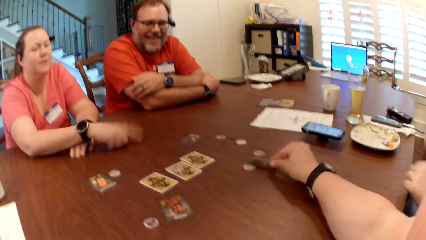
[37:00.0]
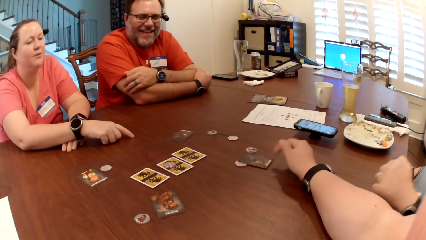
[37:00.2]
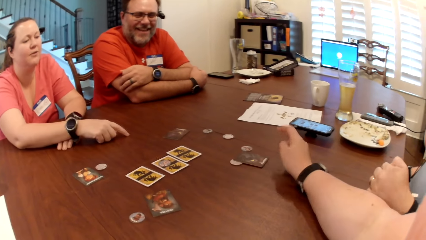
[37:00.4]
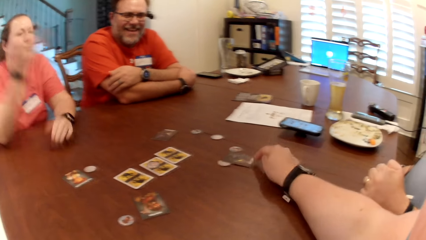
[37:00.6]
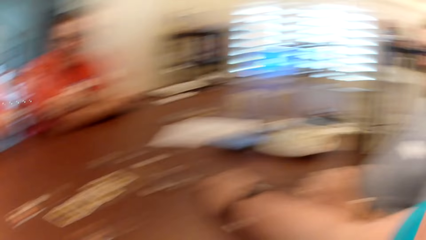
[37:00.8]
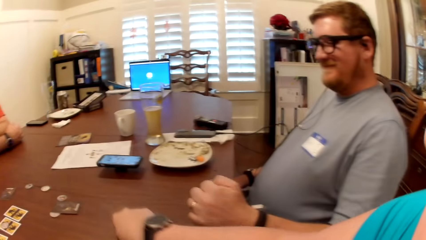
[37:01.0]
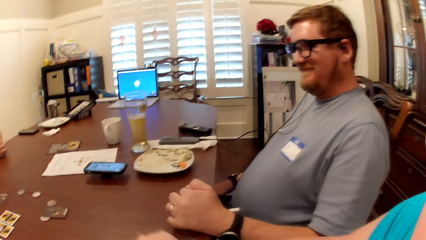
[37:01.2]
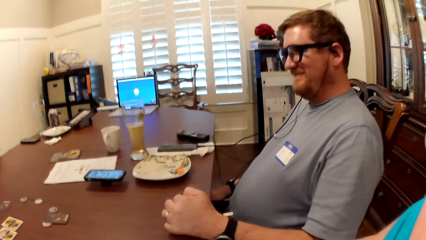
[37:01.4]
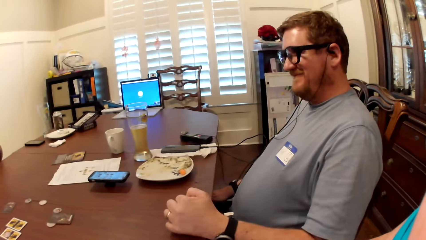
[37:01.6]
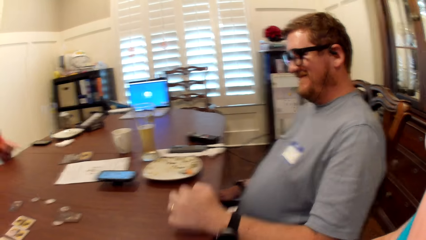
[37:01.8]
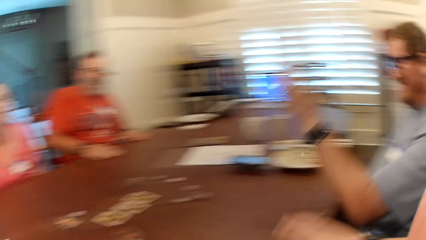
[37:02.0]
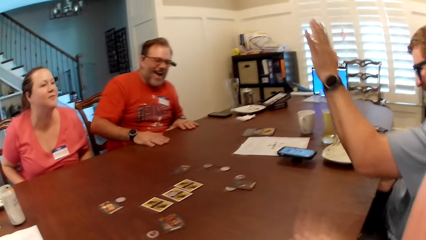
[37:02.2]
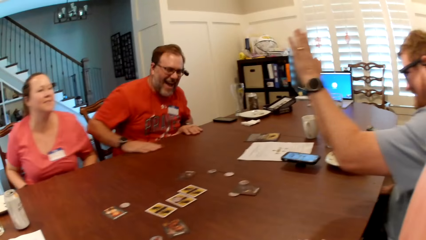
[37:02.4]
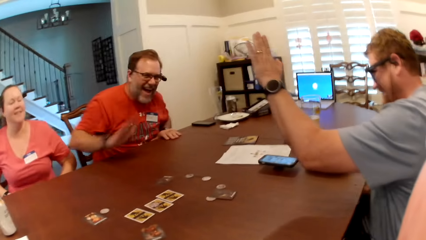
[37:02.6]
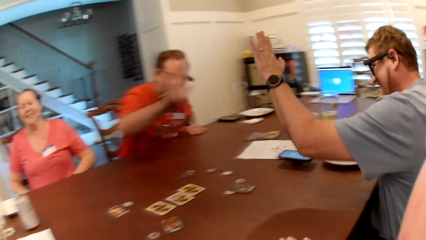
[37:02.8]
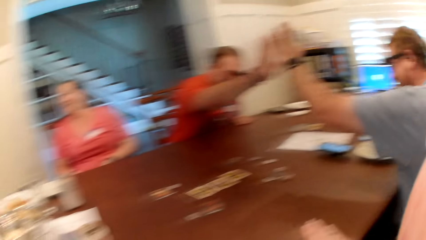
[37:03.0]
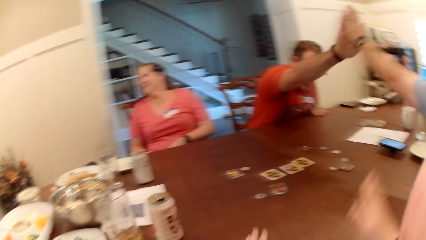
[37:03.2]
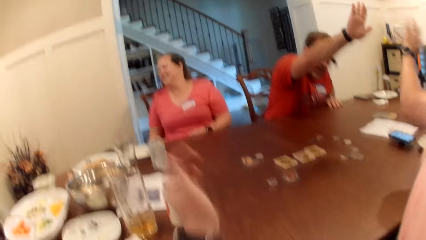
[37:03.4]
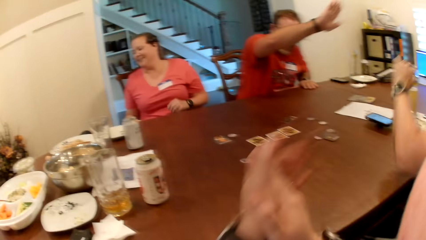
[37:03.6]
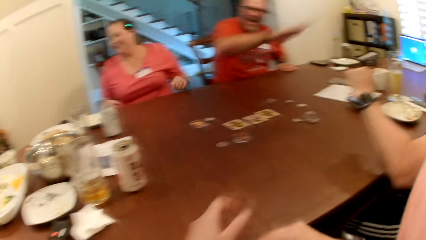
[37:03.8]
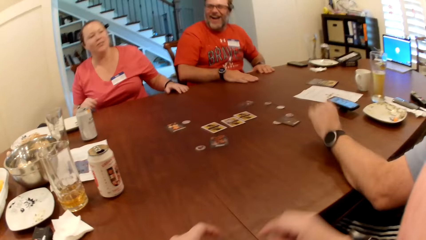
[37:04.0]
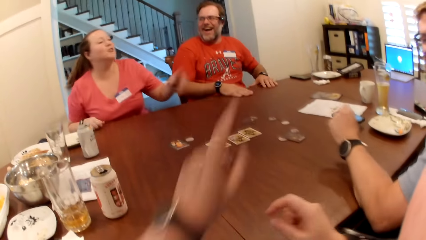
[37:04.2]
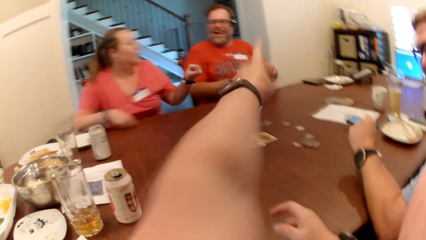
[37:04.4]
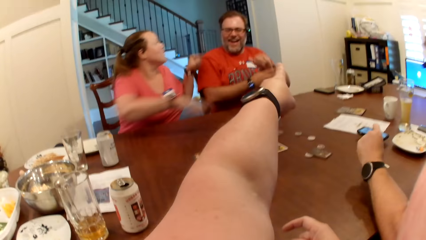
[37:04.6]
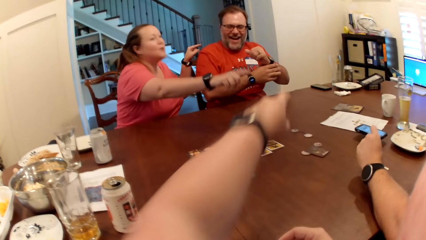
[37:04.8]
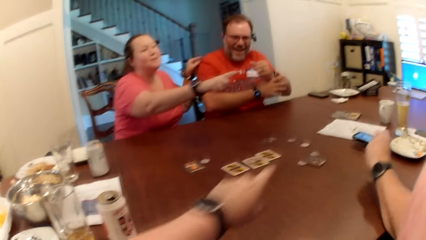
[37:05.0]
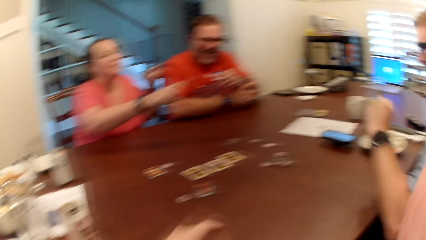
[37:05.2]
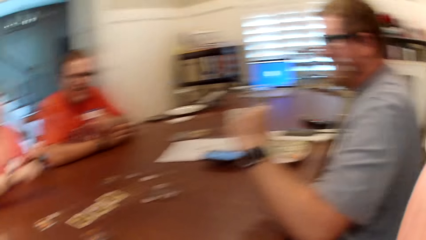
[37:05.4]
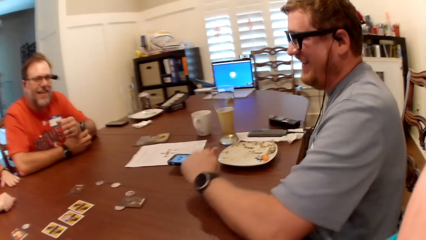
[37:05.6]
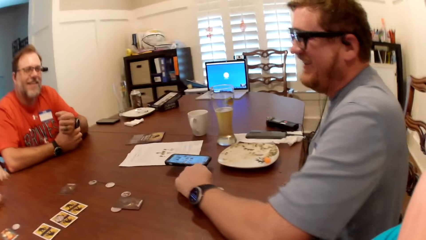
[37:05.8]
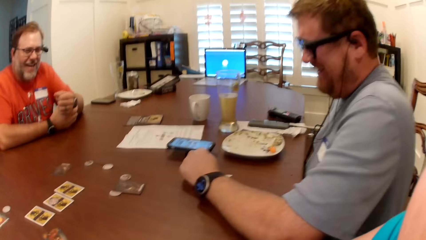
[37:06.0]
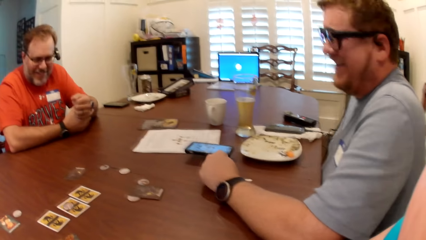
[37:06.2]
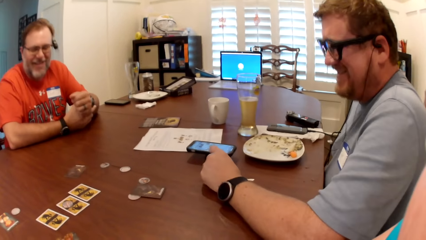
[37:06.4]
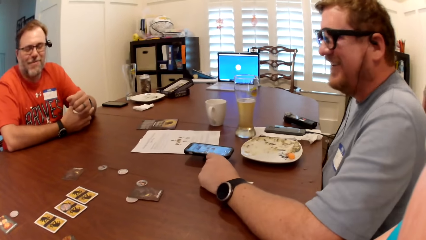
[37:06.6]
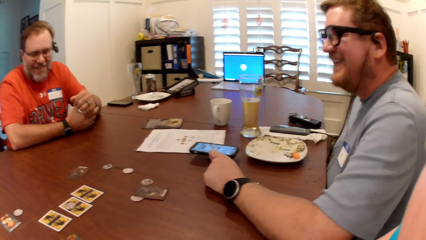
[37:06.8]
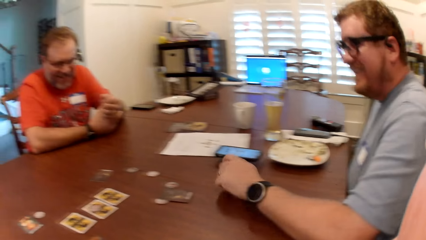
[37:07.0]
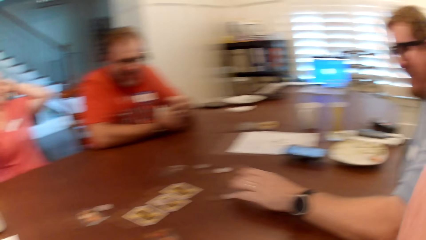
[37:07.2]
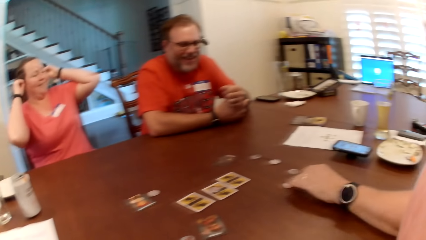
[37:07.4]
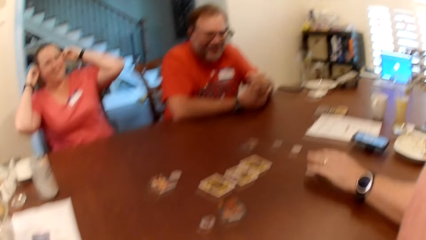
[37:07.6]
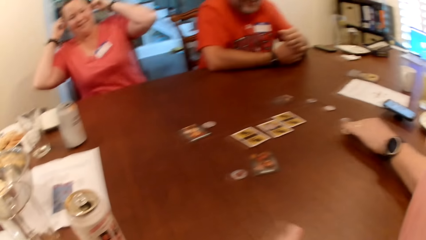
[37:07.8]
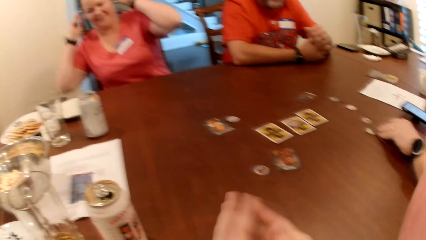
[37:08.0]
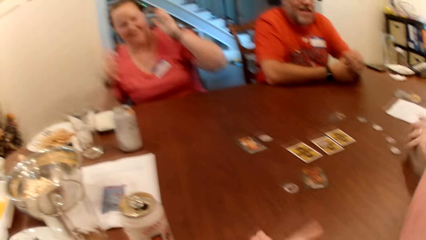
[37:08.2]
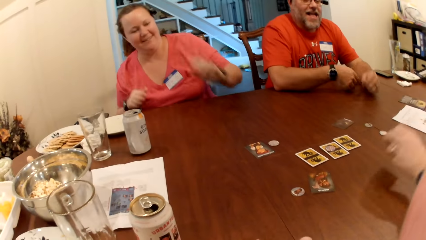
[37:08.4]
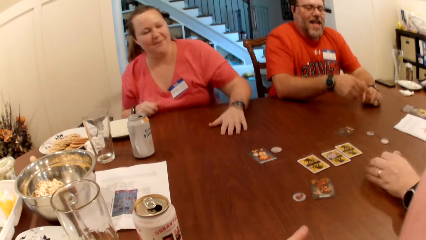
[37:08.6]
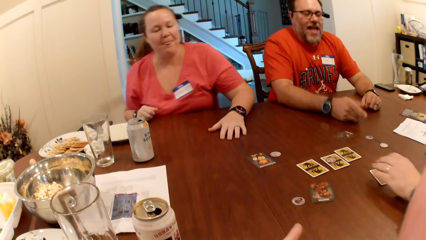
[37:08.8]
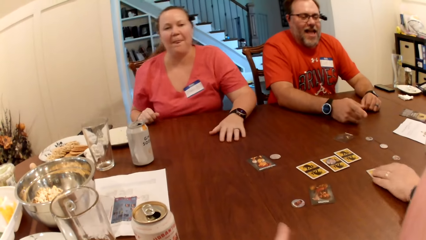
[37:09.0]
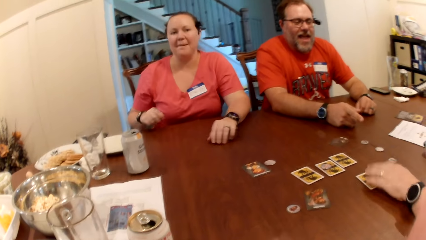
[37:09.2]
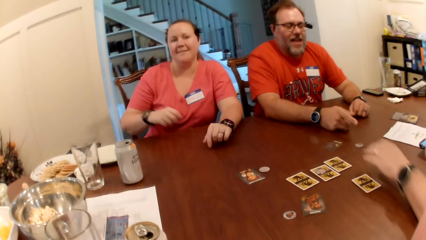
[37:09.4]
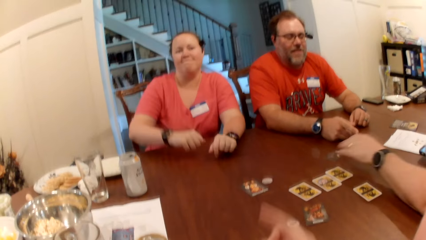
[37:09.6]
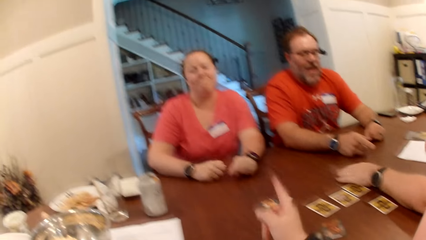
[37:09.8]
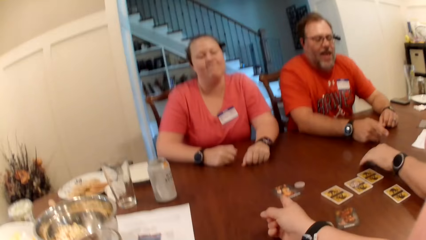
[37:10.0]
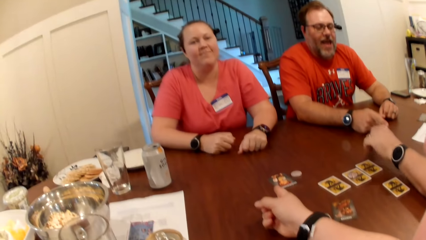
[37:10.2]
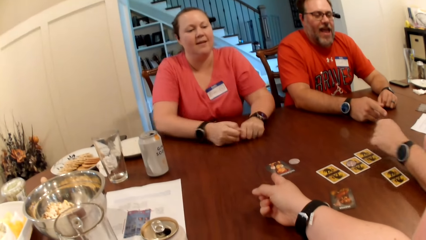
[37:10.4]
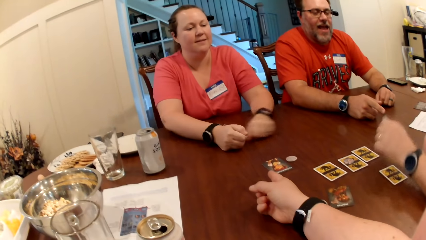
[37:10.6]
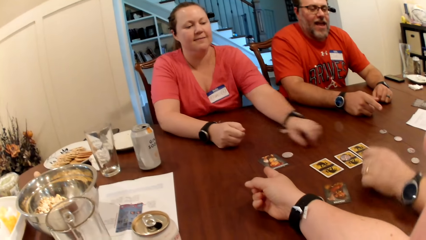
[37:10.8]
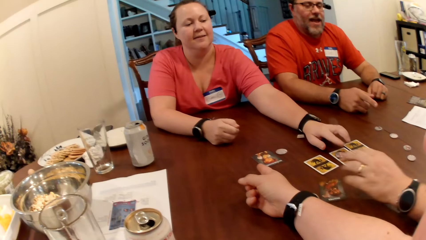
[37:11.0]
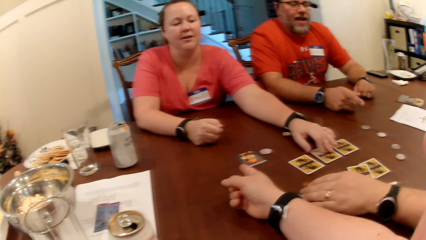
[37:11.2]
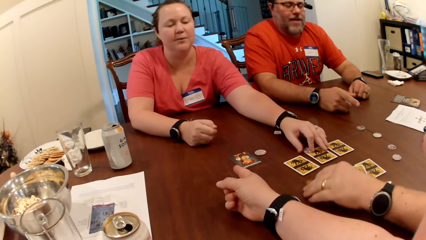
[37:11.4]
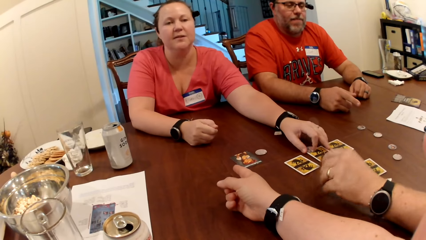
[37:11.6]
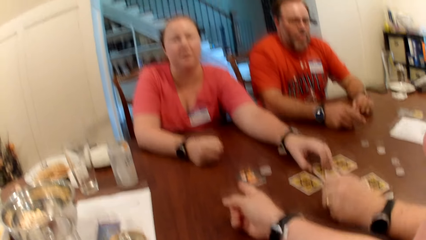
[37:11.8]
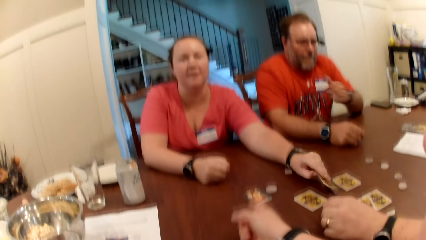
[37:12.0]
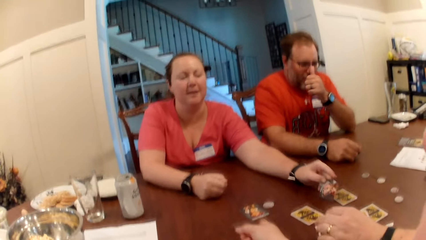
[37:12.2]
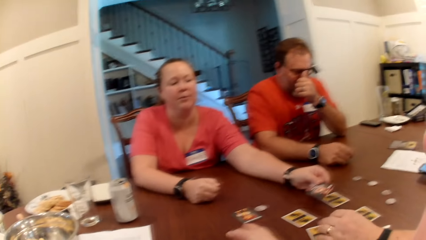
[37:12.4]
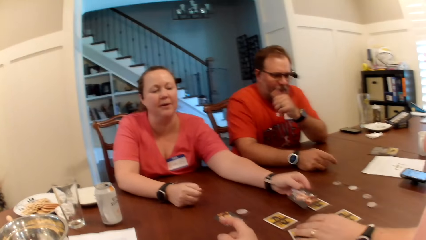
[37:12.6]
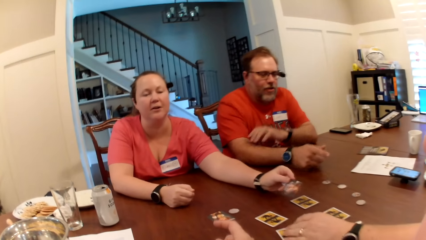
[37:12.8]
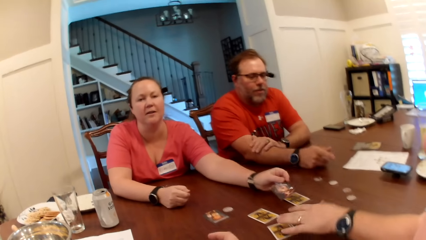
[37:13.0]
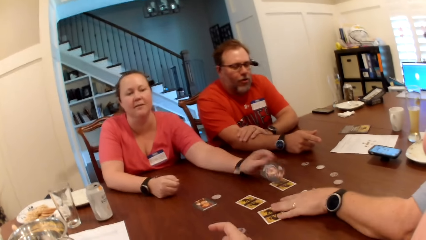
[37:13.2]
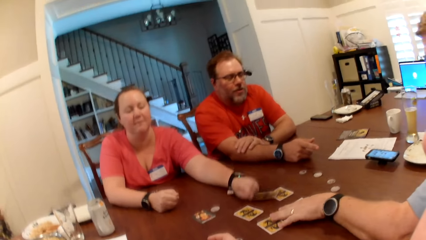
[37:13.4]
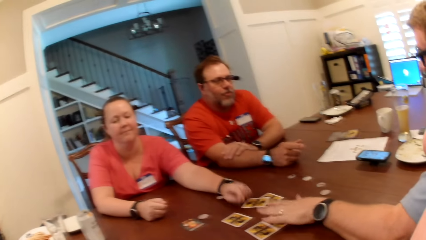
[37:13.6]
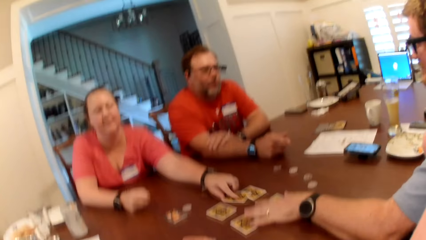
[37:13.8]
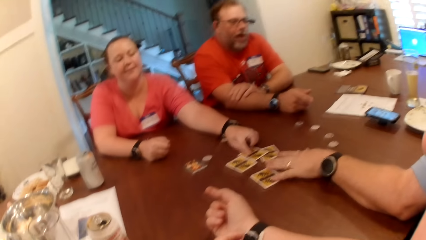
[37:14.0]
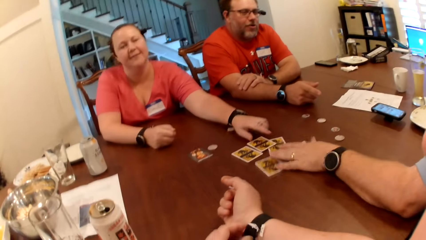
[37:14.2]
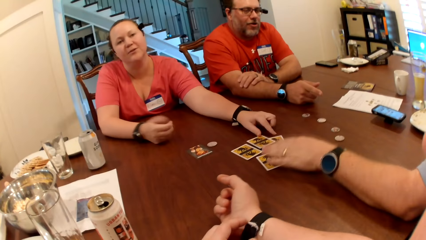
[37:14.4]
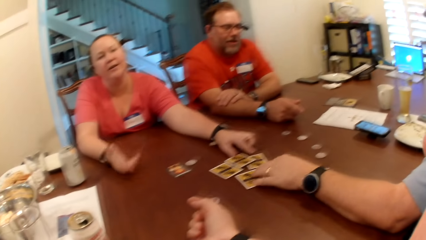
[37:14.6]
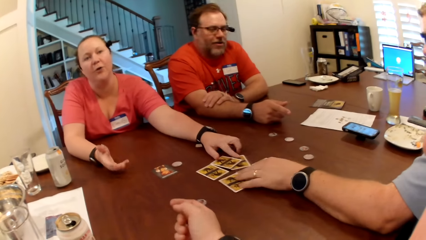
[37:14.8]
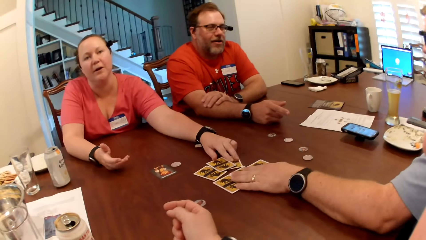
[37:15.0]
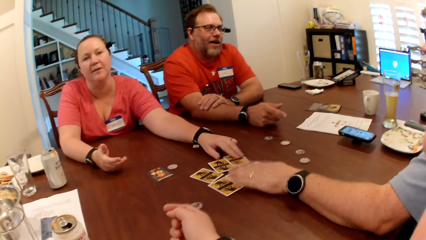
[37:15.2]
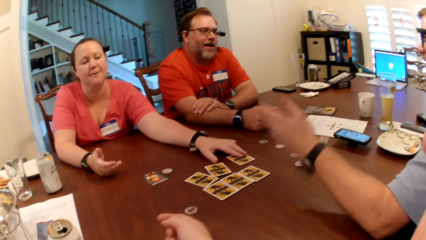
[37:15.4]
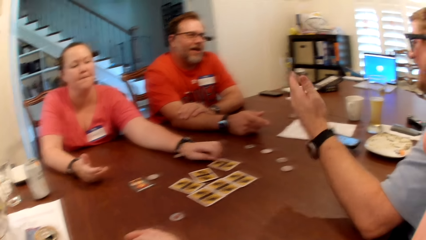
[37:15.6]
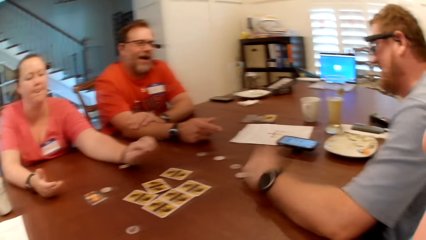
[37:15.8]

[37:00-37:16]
The camera wearer picks a card. She turns the card with her right hand. A woman touches the table with her right hand. The camera wearer places the card on the table with her right hand. The woman places her left hand on the table and removes both hands from the table. The camera wearer touches the card on the table with her right hand. The man removes his right hand from the table. The camera wearer speaks to the woman. Another man removes his left hand from the table. The first man places both hands on the table. The camera wearer beats the table with both hands. The other man gives the first man a high-five with his left hand. The first man removes his right hand from the table and gives the other man a high-five with his right hand. The camera wearer claps both hands. The other man places his left hand on the table. The woman places both hands on the table. The first man places his right hand on the table. The woman removes both hands from the table. The camera wearer points her left hand at the first man. The woman points her left hand at the other man. The first man removes both hands from the table. The camera wearer places her right hand on the table. The woman points her left hand at the first man and points her right hand at the other man. The first man places his right hand on the table. The woman places both hands on the table. The other man picks a card from the table with his left hand and turns the card with his left hand. The first man places his left hand on the table. The woman places both hands on the table. The camera wearer folds her hands. The other man places the card on the table with his left hand. The woman removes her right hand from the table. The other man picks a card from the table with his left hand. The camera wearer points her right hand at the woman and converses with the woman. The woman places her right hand on the table. The camera wearer places her right hand on the table. The woman converses with the camera wearer. The other man places the card on the table with his left hand. The woman picks a card with a token on it with her left hand. The other man picks a card on the table with his left hand and turns the card with his left hand. The first man removes his left hand from the table. The other man places the card on the table with his left hand. The woman turns the card with the token with her left hand. The first man adjusts his glasses with his left hand and converses with the other man. The other man adjusts some cards on the table with his left hand. The woman turns the card with the token with her left hand and places the card with the token on the table with her left hand. The camera wearer adjusts the wristwatch on her right wrist with her left hand. The woman adjusts some cards on the table with her left hand. The other man converses with the first man.
